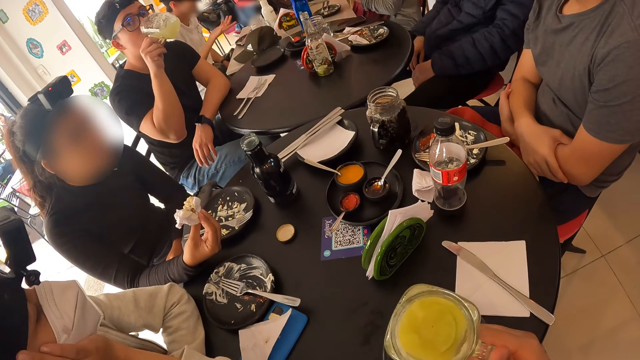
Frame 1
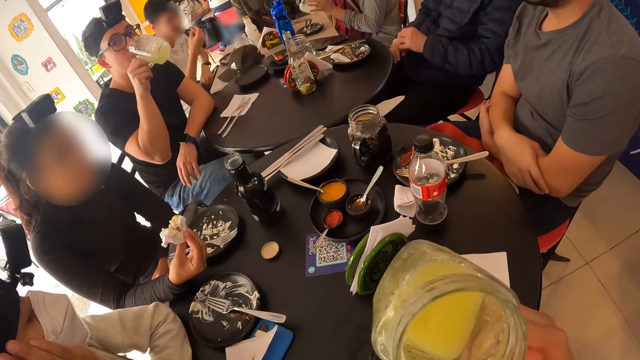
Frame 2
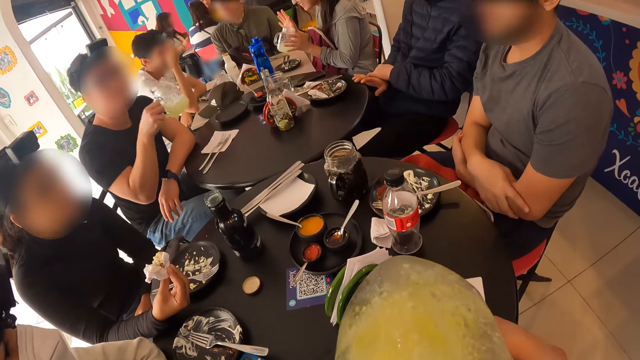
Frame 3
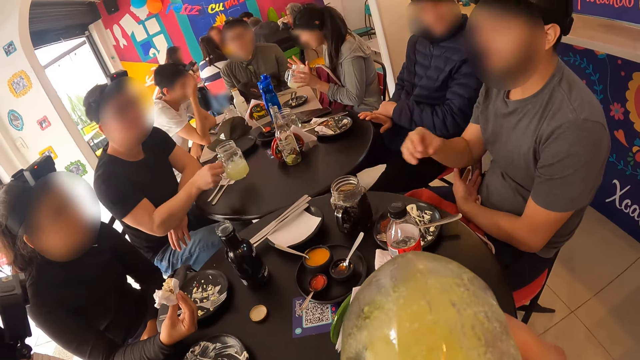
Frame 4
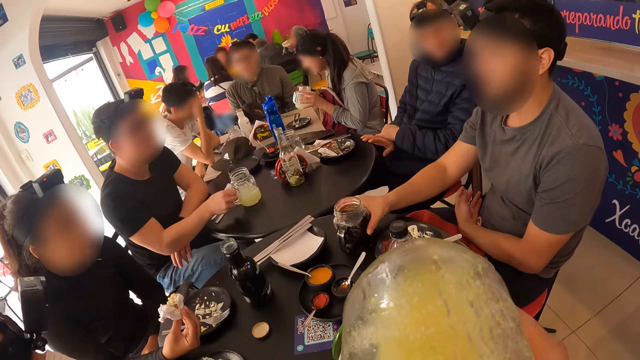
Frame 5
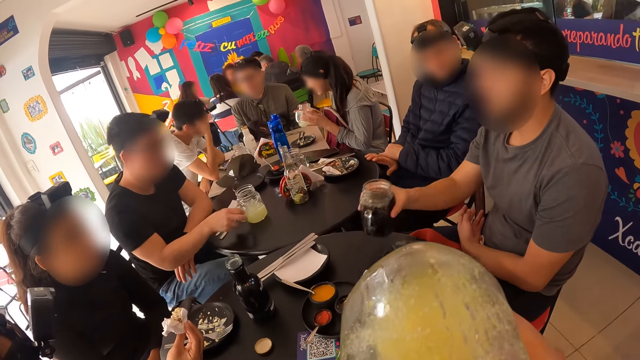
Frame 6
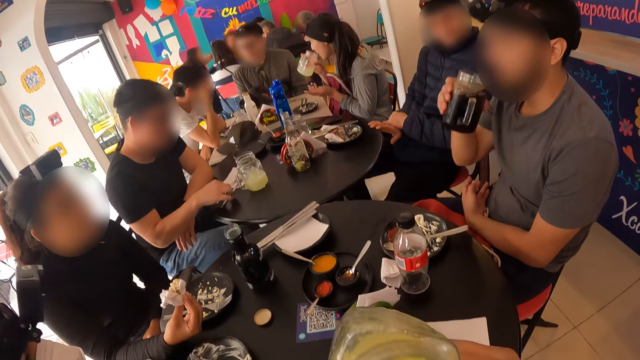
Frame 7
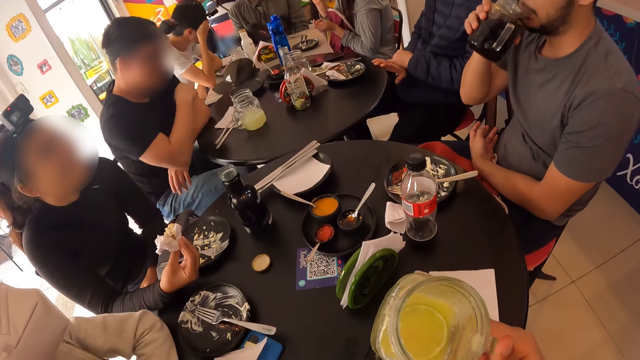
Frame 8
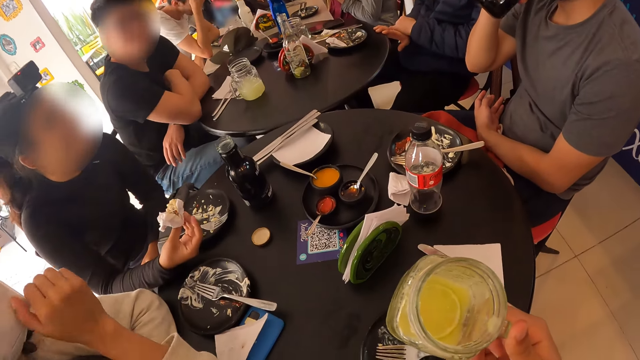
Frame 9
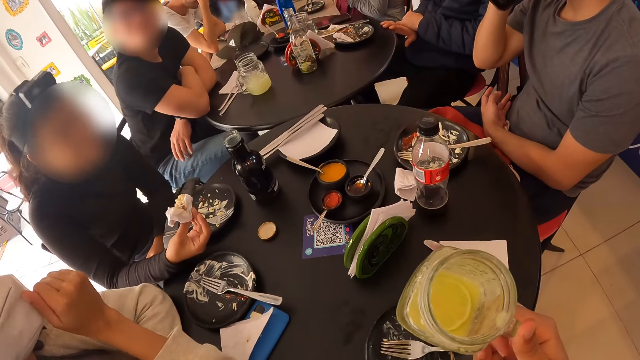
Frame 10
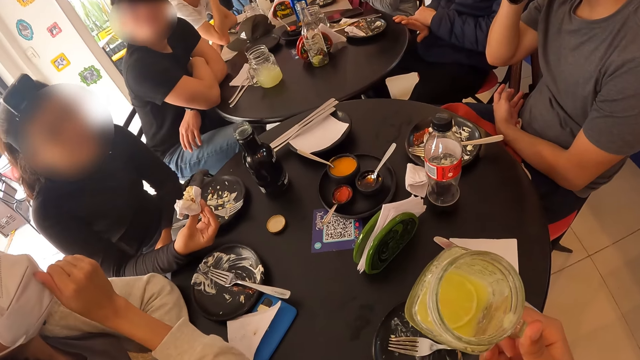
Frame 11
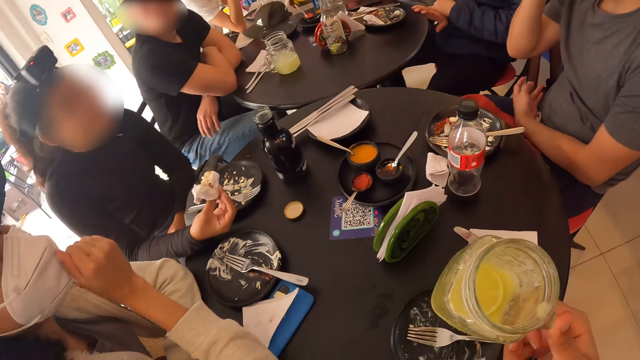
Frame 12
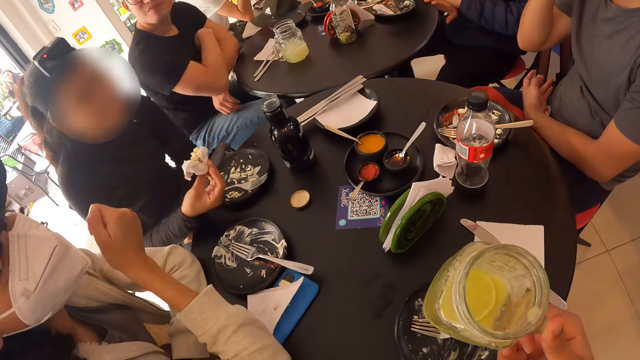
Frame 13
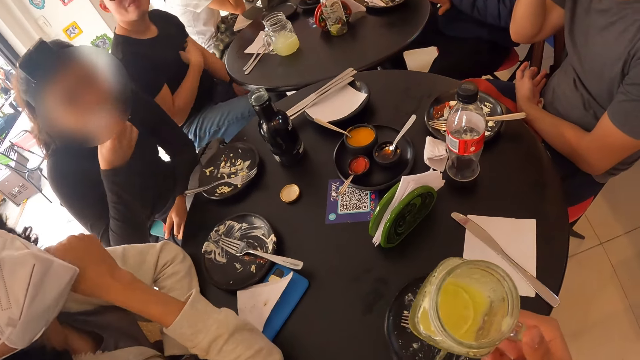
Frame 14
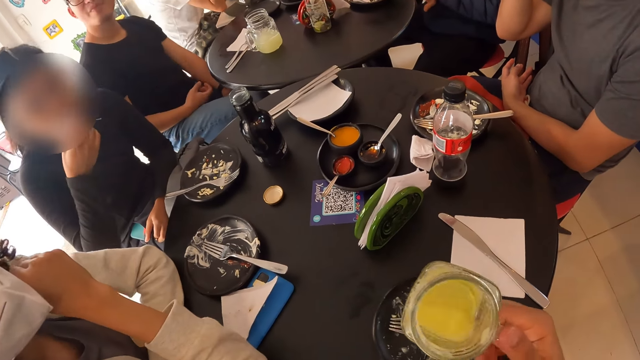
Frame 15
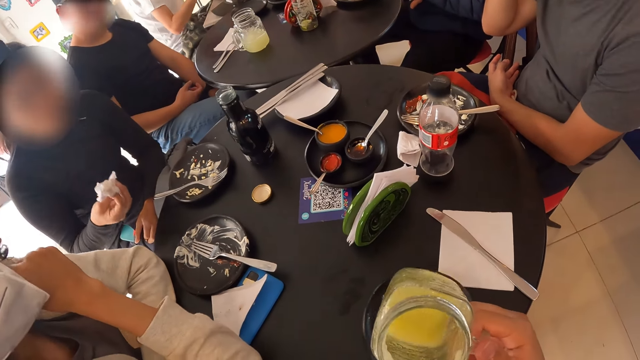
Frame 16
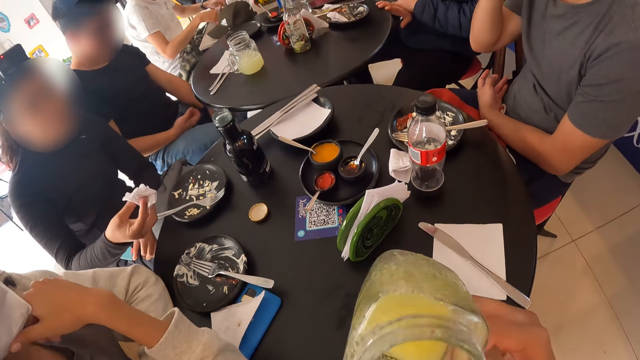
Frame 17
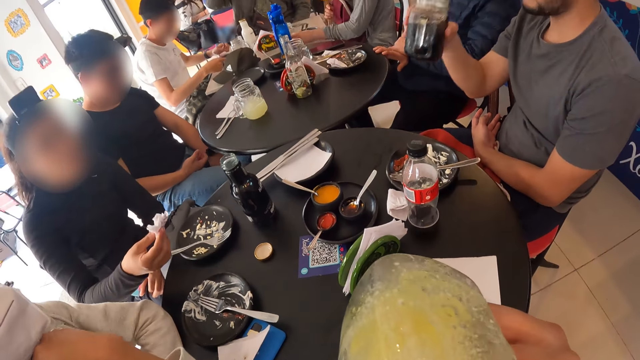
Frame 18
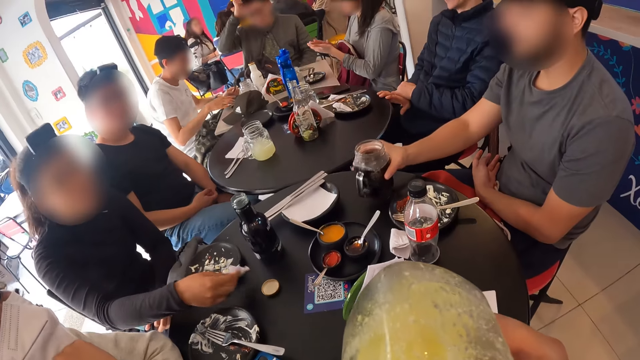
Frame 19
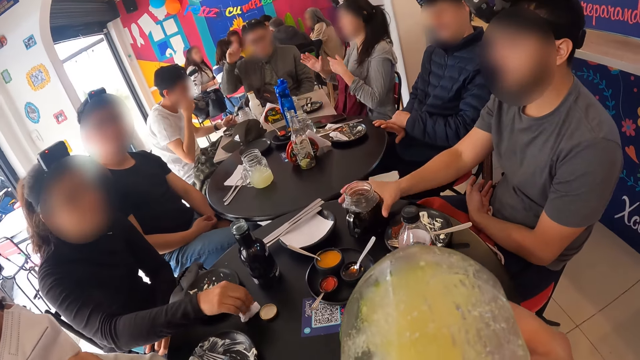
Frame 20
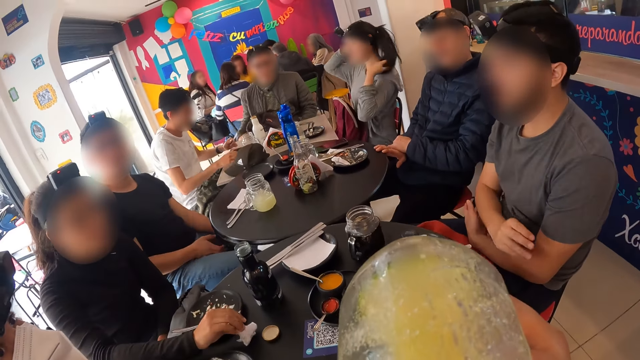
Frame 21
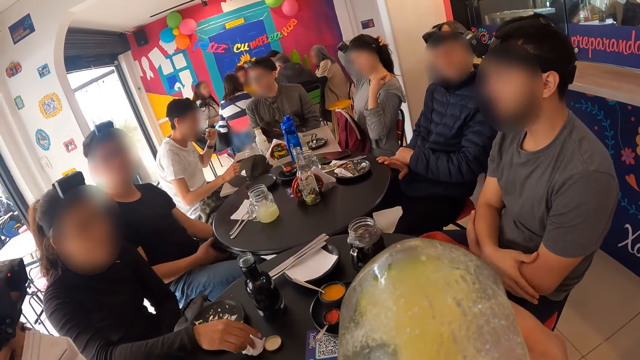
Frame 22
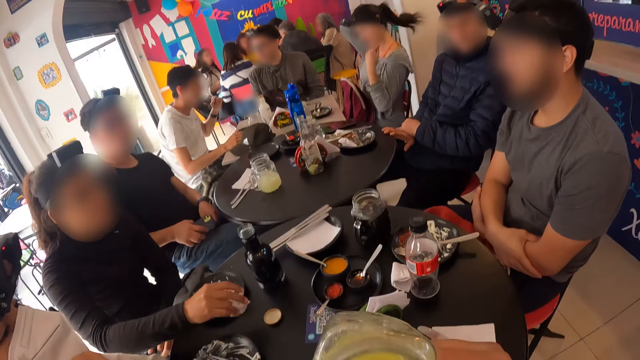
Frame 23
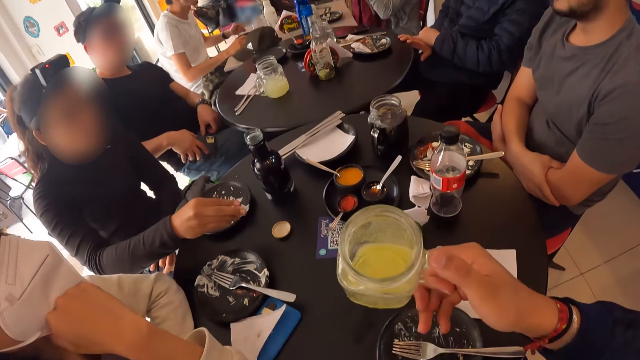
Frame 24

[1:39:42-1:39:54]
The camera wearer drinks from the glass mug of lemonade with his right hand. A man picks the glass mug of coke from the table with his right hand. The man touches the table with his right hand and drinks from the glass mug of coke in his right hand. A woman adjusts her nose mask with her right hand. The camera wearer holds the mug. Another woman eats the cheesecake in her right hand. The camera wearer shakes the glass mug of lemonade with his right hand. He drinks from the glass mug of lemonade with his right hand. The other woman folds a serviette in her right hand. Another man drops the glass mug of coke on the table with his right hand. The other woman drops the serviette on the table with her right hand.

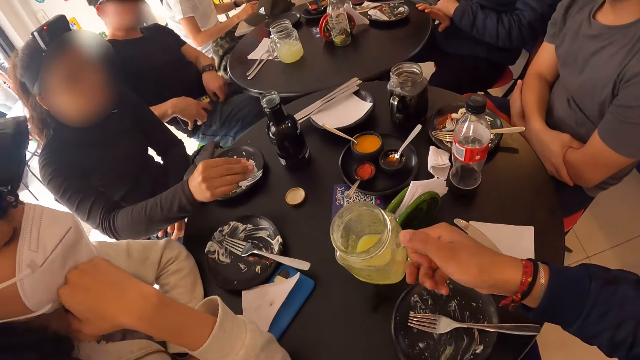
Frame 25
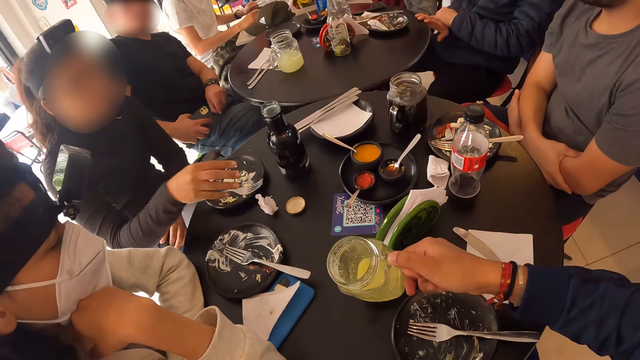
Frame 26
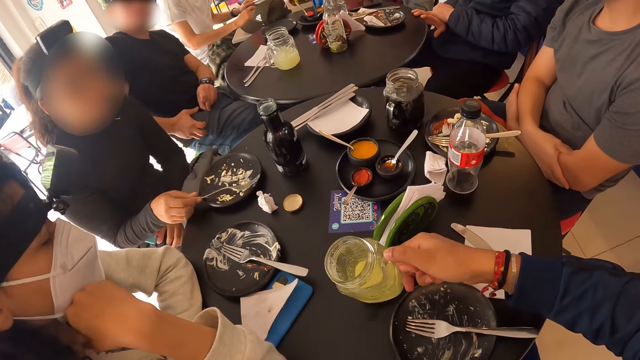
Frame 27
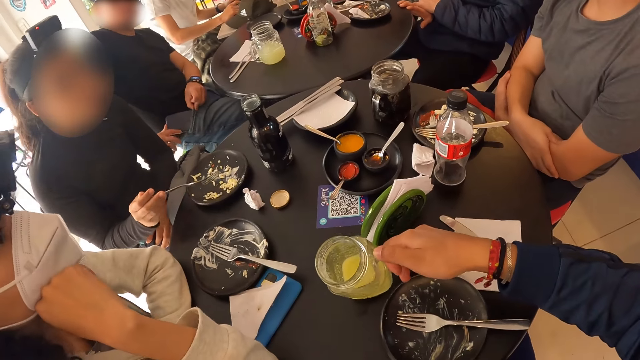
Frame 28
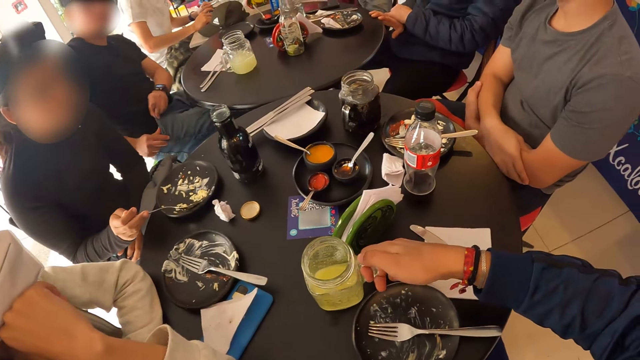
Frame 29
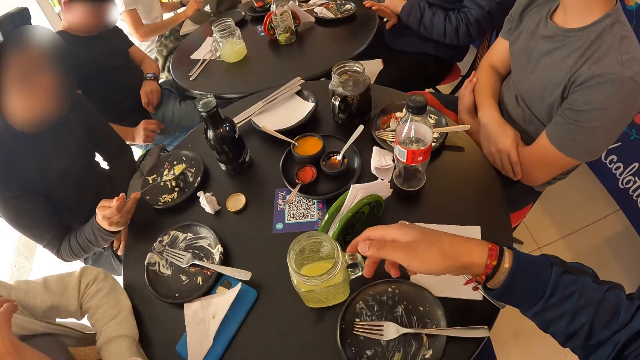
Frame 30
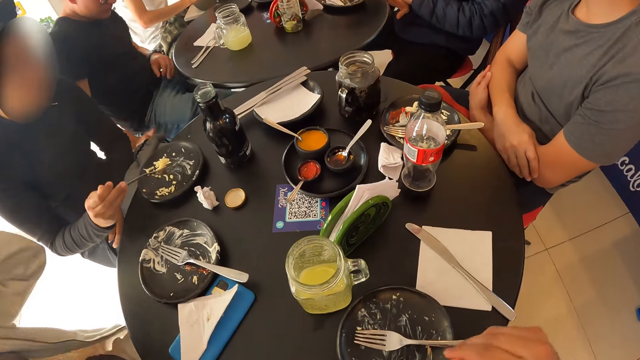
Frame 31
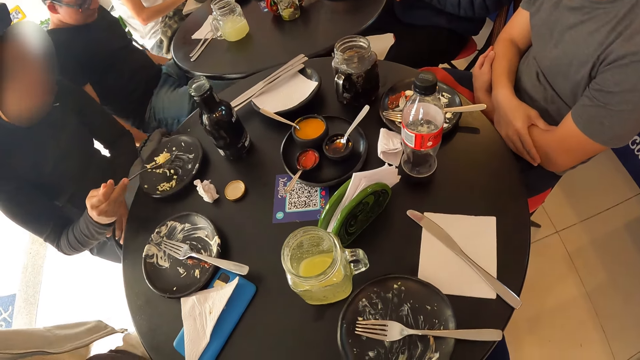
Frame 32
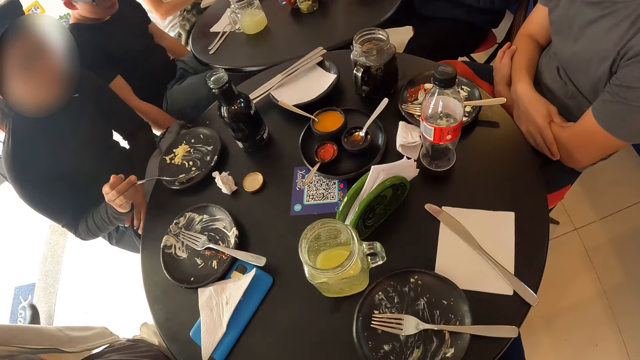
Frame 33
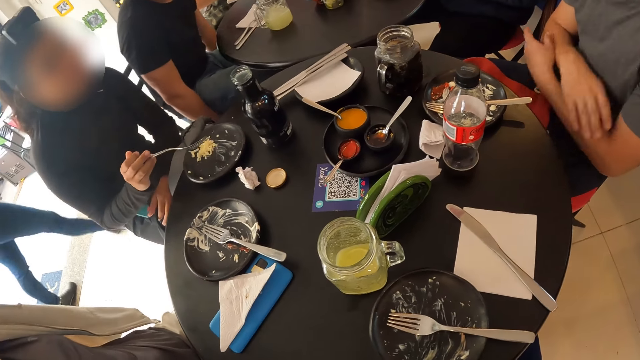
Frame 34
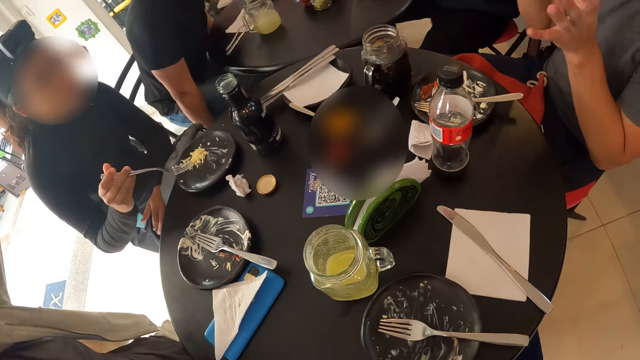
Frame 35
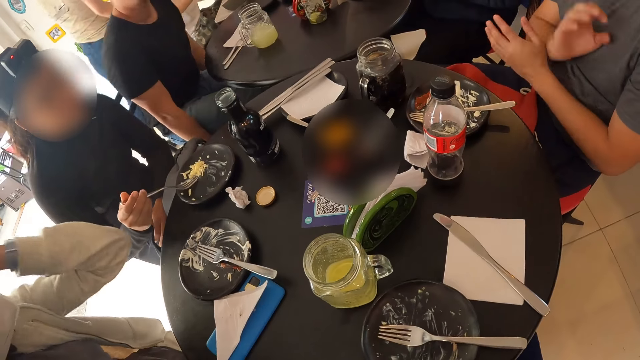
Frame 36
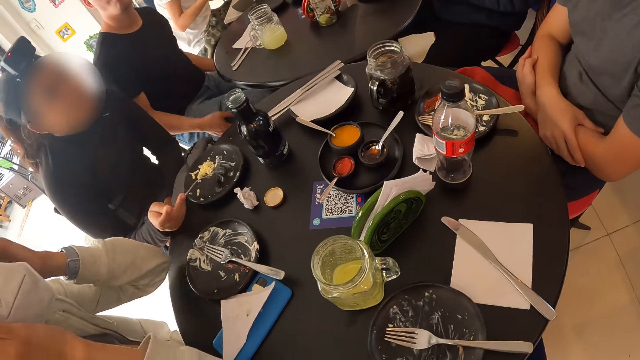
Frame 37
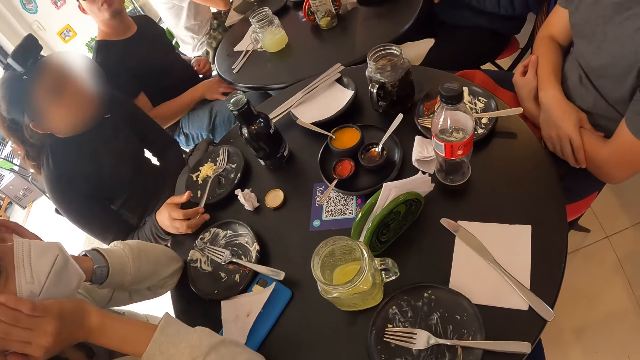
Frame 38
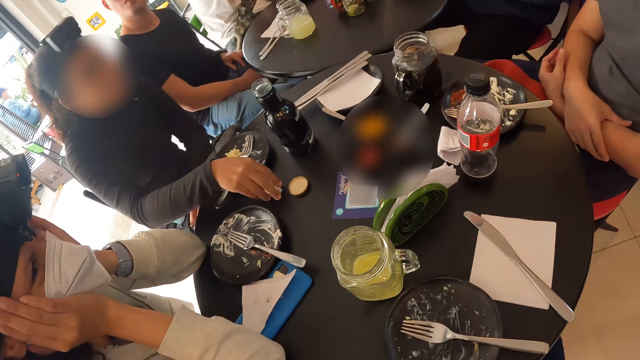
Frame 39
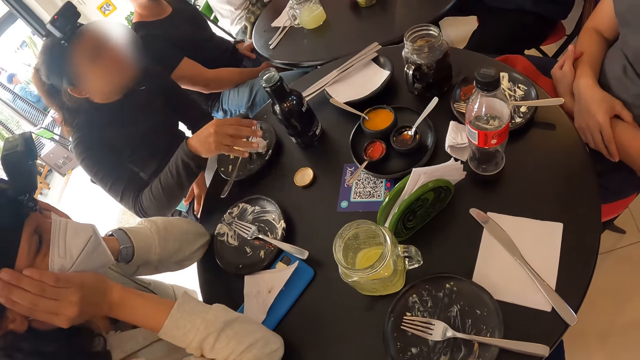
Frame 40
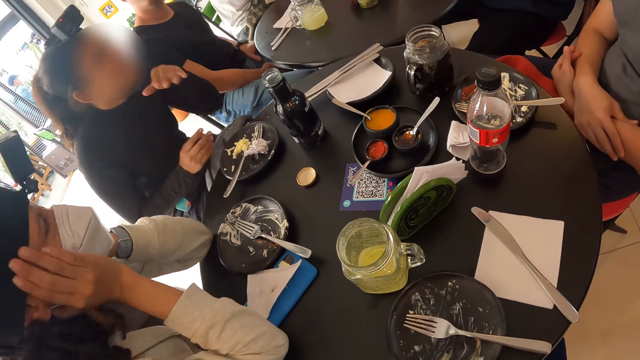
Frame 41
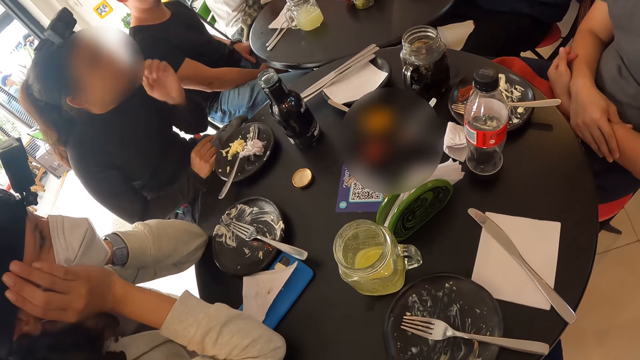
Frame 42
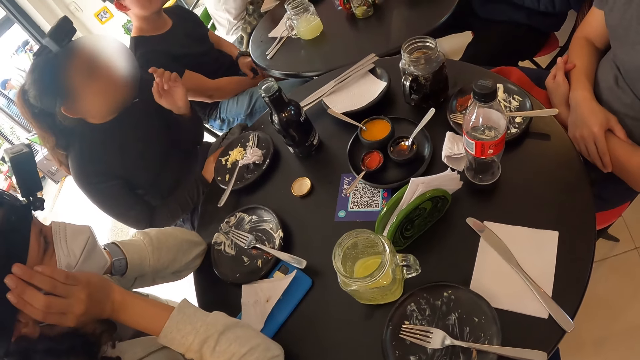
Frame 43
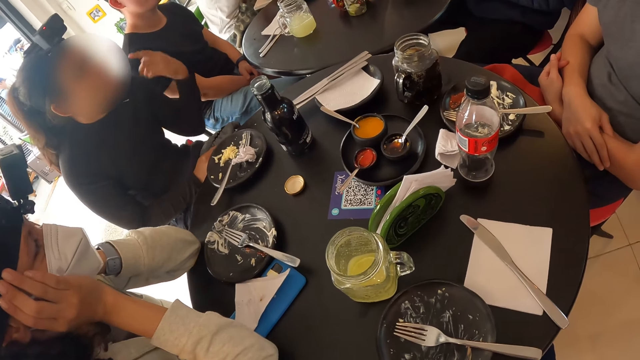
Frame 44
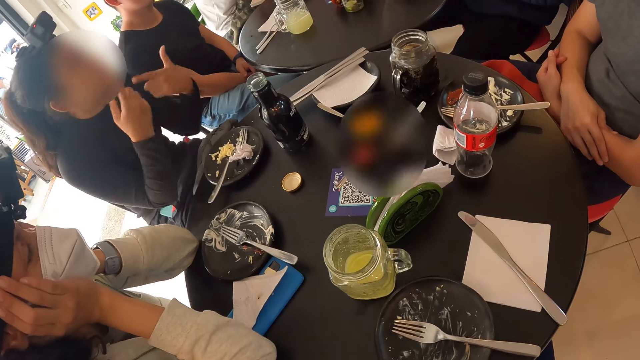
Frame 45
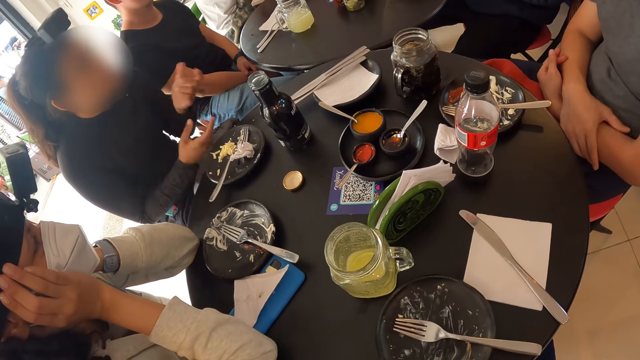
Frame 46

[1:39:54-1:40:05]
The camera wearer drops the glass mug of lemonade on the table with his right hand. A man inserts a phone in the pocket of his trousers with his right hand and holds the pocket of his trousers with his left hand. A woman picks a fork from a plate on the table with her right hand. She scrapes the cheesecake on the plate on the table with the fork in her right hand. Another woman packs her hair with her hands. The man gesticulates with his hands. The other woman places her elbows on the table. The first woman drops the fork on the plate with her right hand. She picks the serviette from the table with her right hand. She drops the serviette on the plate with her right hand. She gesticulates with her hands.
